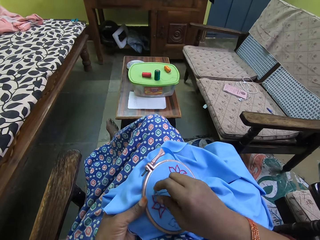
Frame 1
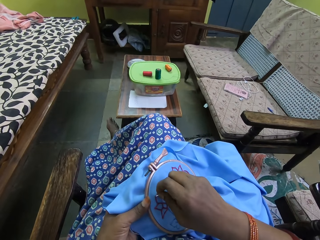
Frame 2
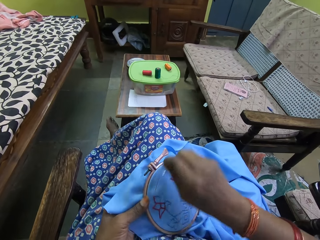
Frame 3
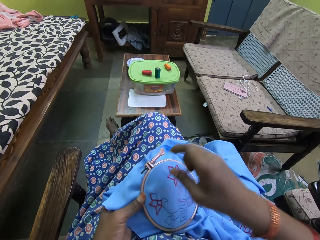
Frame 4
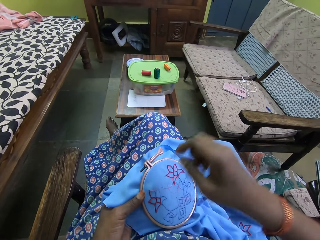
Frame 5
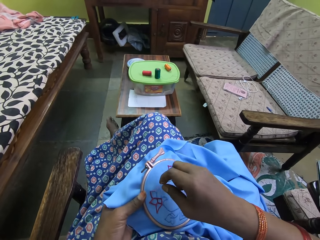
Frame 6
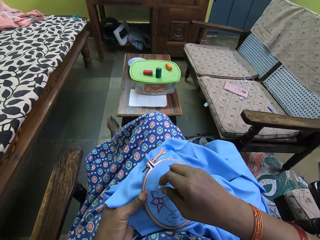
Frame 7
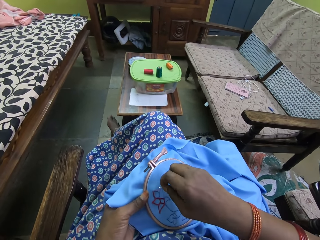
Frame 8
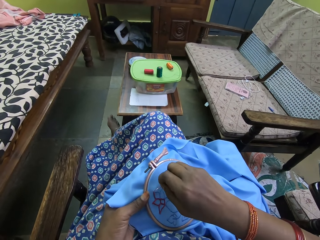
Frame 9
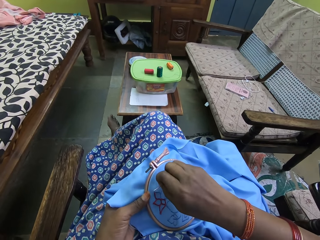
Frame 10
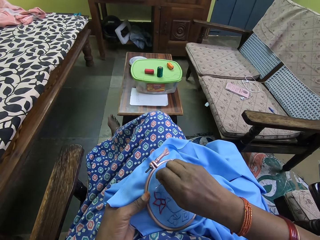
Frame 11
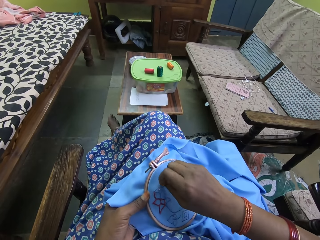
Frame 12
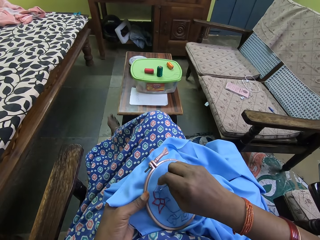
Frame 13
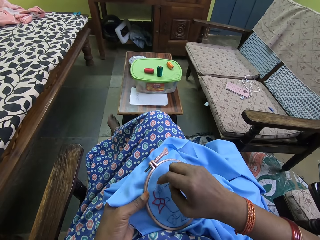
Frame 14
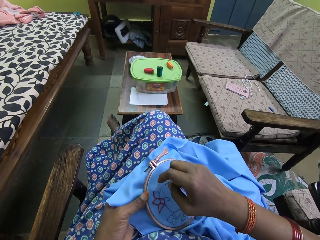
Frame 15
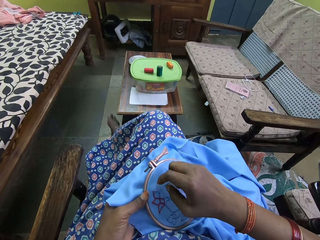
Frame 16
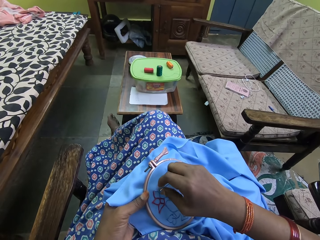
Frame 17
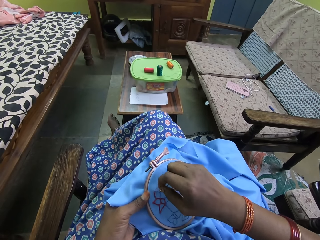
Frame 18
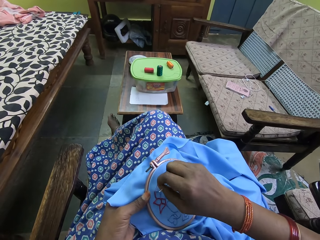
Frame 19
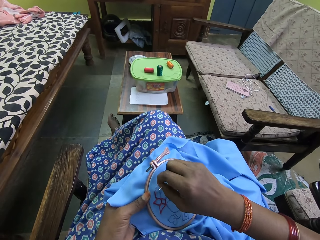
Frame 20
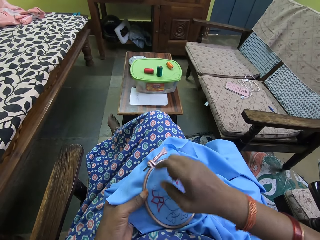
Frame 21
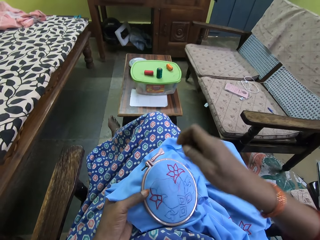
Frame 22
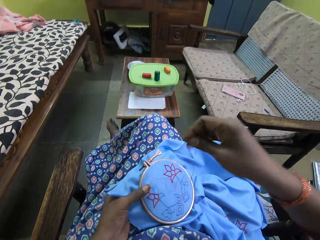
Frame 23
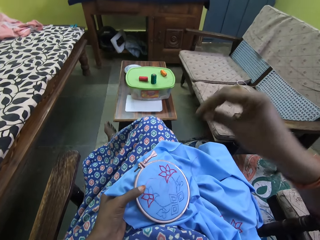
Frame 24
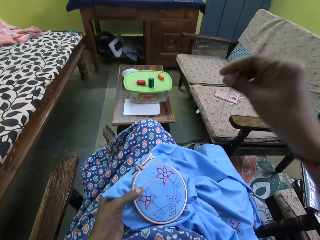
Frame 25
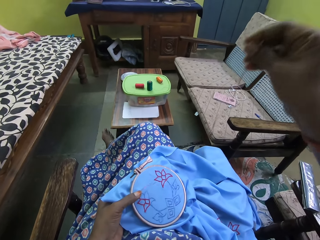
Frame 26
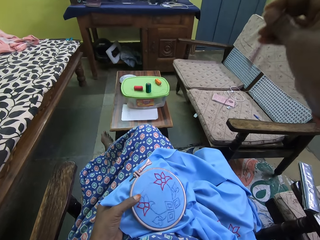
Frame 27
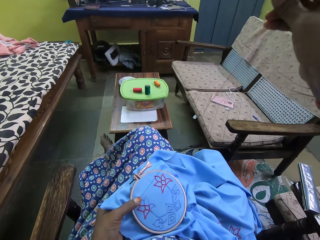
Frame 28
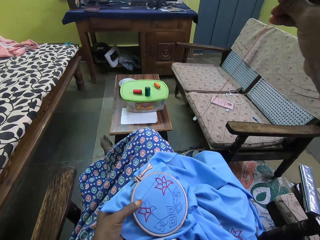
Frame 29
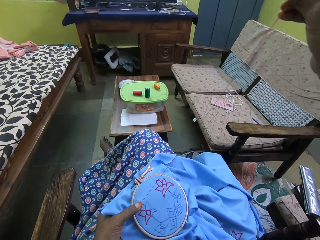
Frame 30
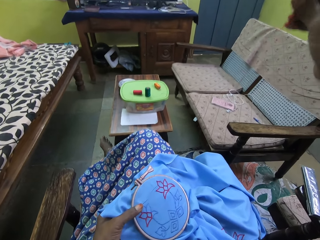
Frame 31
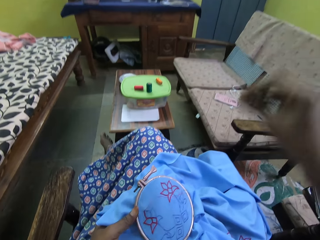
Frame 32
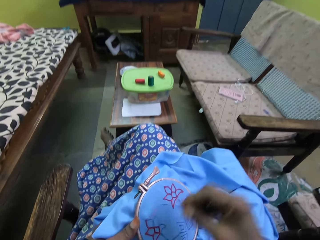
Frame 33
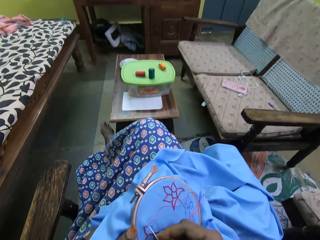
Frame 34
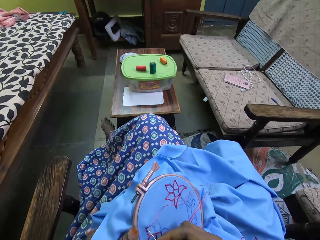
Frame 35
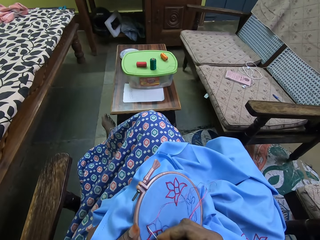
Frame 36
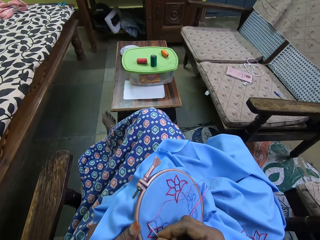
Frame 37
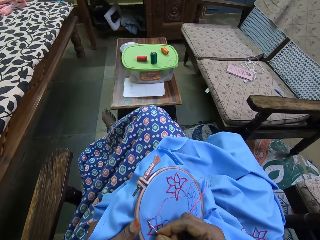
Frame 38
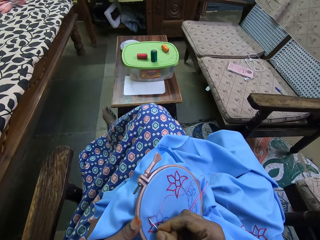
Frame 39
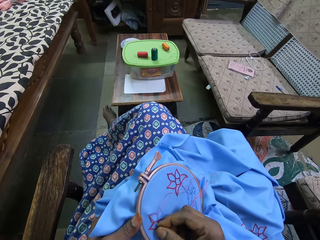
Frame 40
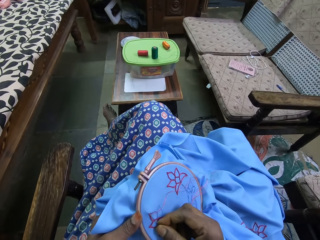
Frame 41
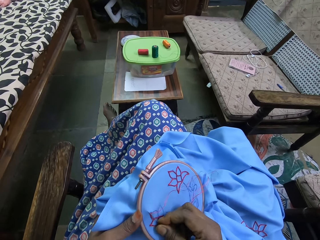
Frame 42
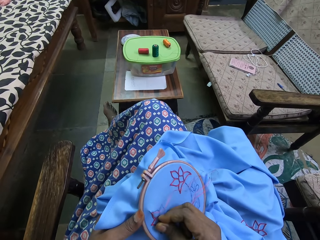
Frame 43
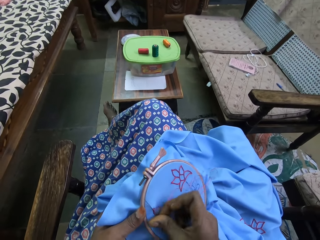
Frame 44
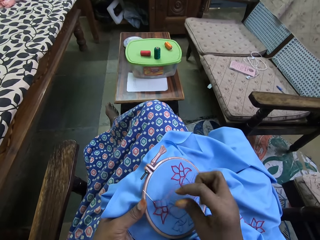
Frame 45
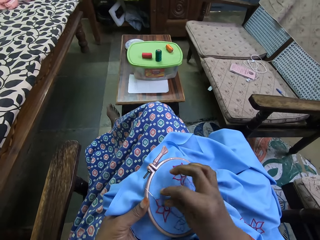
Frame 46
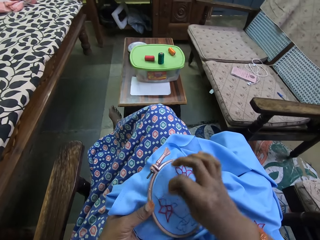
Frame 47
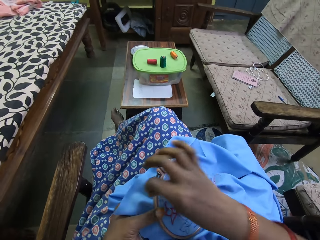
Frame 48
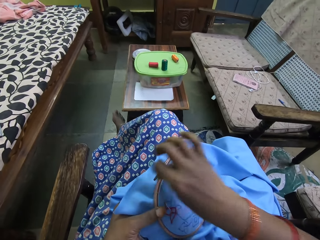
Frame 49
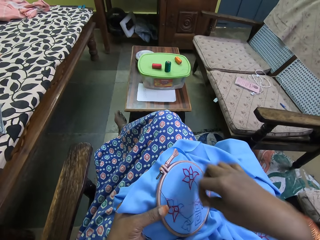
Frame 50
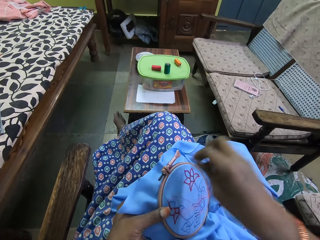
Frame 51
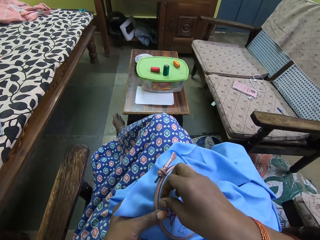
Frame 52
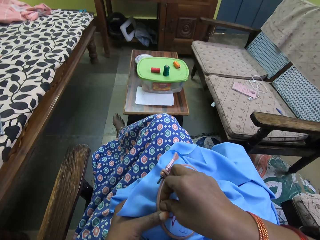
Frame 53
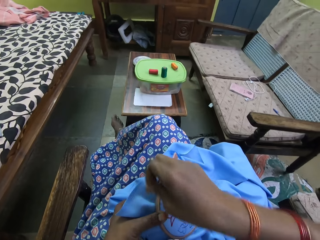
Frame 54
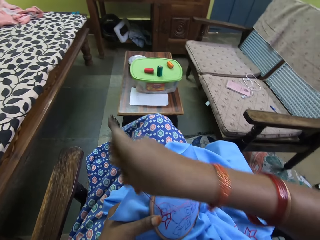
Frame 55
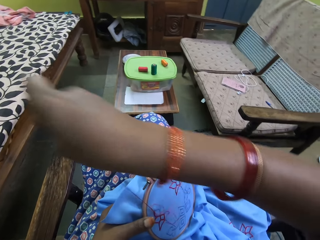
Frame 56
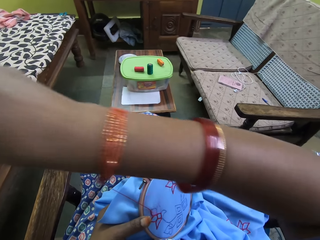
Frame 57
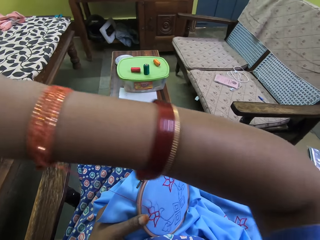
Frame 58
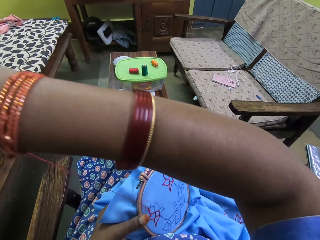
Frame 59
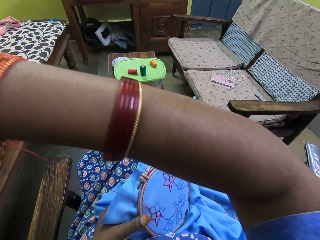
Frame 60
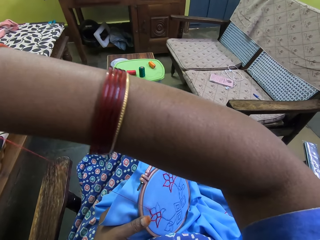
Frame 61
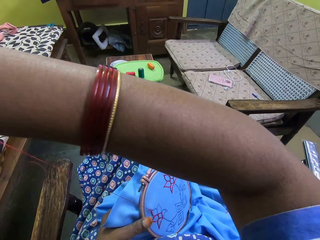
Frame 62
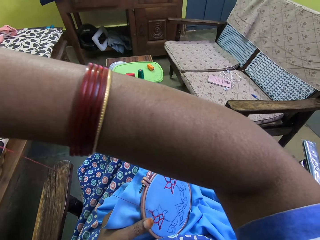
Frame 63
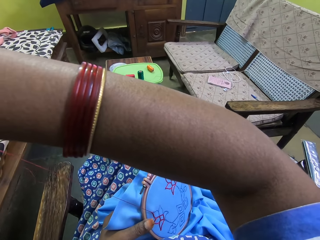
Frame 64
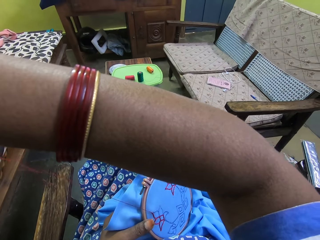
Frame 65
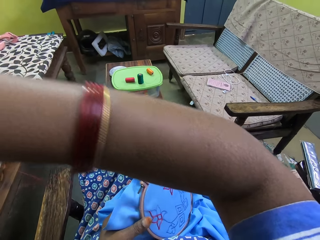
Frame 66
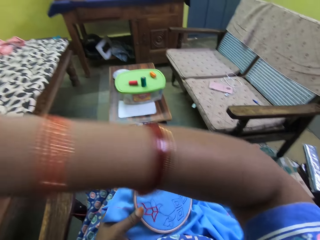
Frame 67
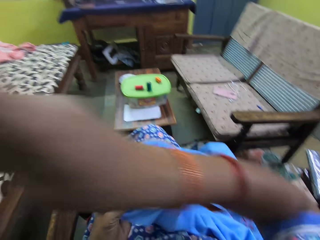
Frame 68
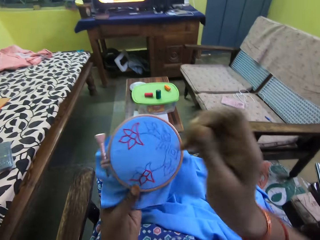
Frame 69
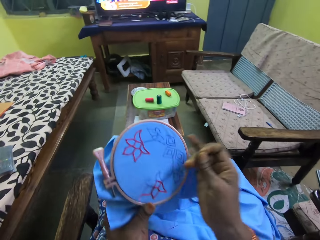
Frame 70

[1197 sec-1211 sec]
The camera wearer pulls the knitting thread on top of the clothing. He inserts the needle in the clothing in his hand. He puts the thread over the needle on the clothing. He pulls the knitting thread on top of the clothing.

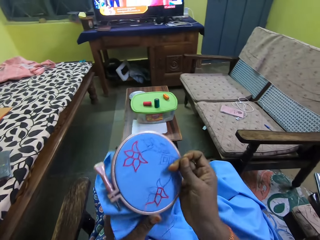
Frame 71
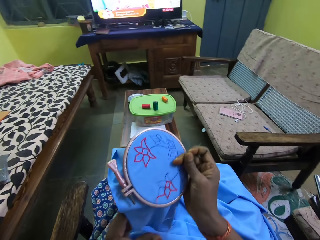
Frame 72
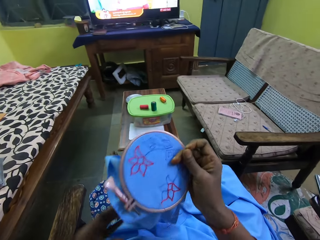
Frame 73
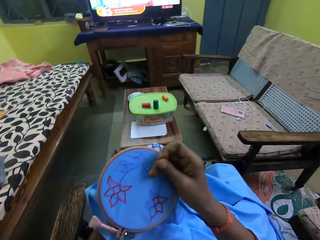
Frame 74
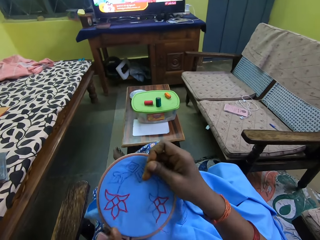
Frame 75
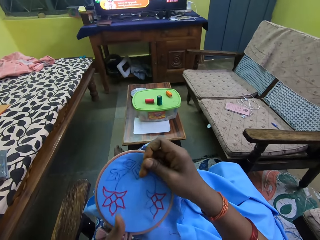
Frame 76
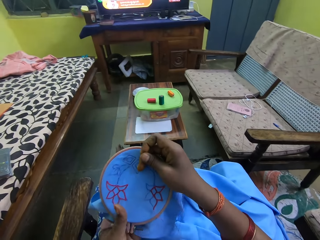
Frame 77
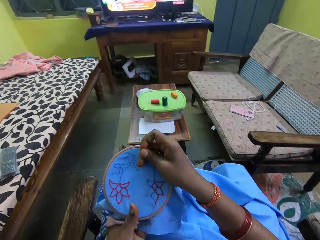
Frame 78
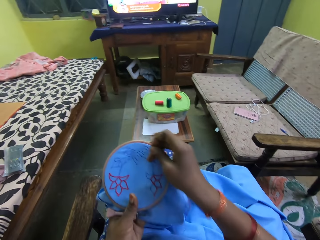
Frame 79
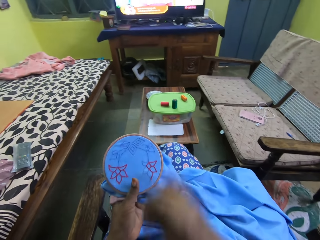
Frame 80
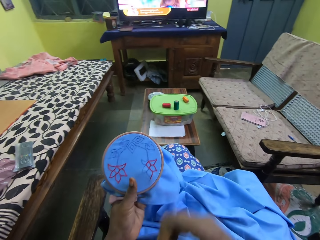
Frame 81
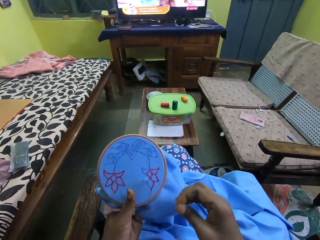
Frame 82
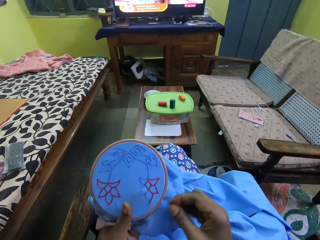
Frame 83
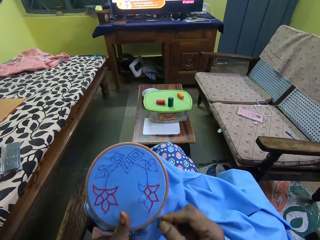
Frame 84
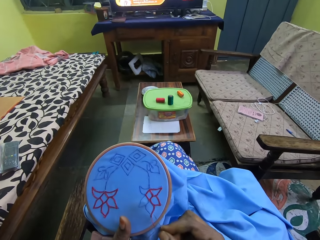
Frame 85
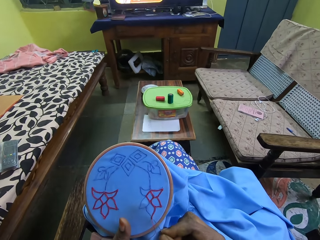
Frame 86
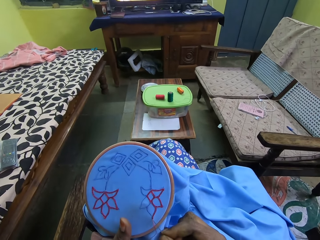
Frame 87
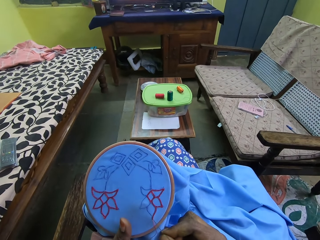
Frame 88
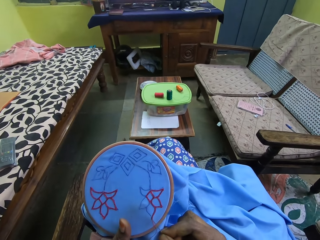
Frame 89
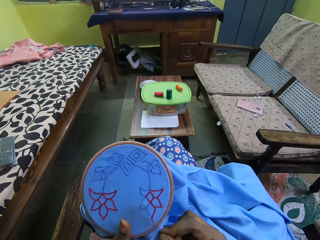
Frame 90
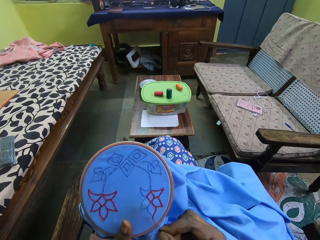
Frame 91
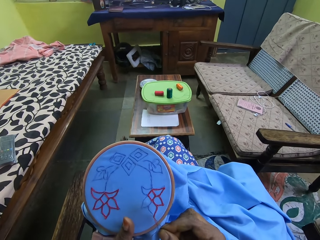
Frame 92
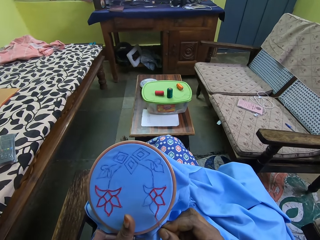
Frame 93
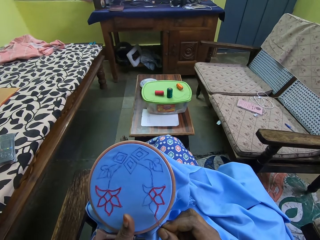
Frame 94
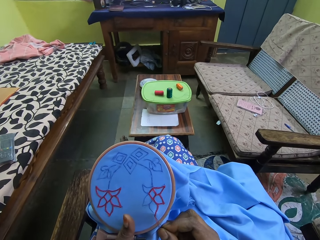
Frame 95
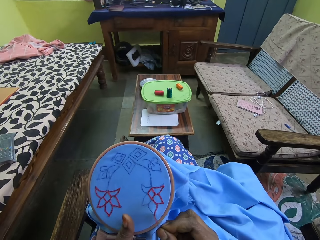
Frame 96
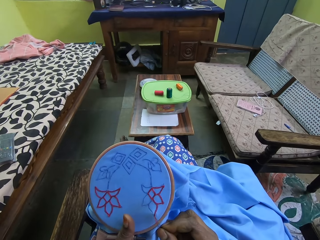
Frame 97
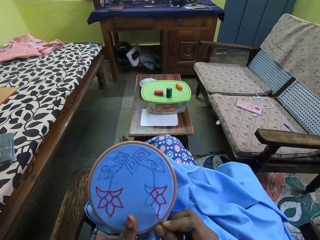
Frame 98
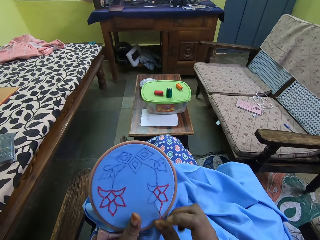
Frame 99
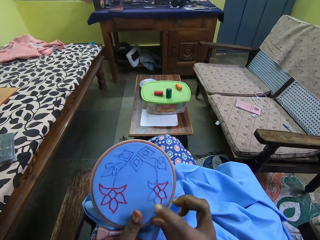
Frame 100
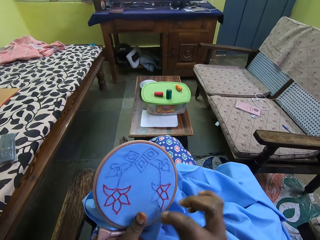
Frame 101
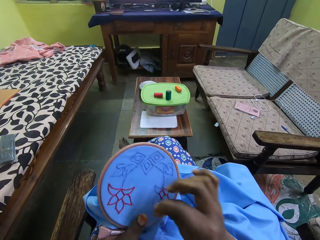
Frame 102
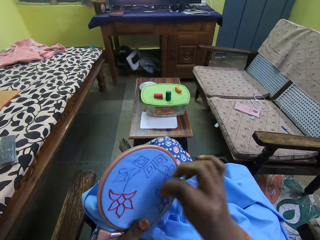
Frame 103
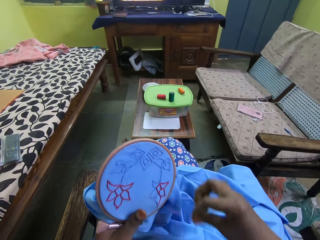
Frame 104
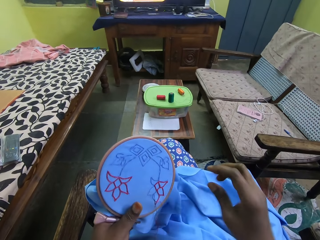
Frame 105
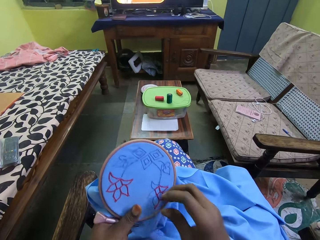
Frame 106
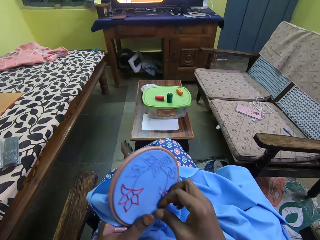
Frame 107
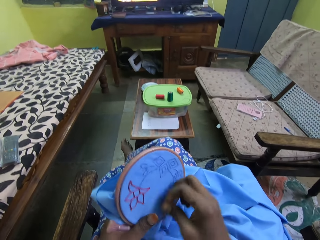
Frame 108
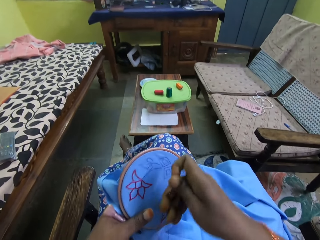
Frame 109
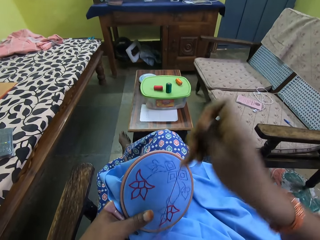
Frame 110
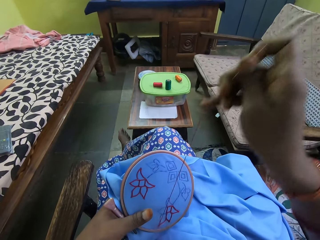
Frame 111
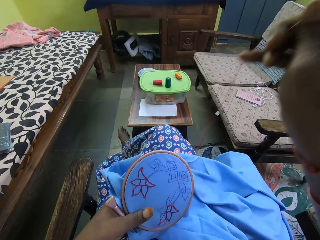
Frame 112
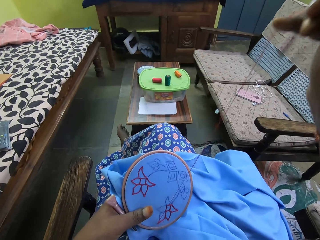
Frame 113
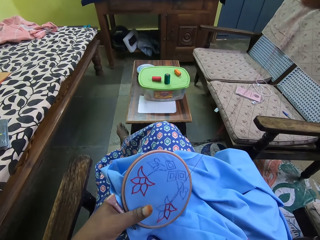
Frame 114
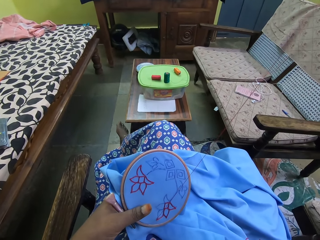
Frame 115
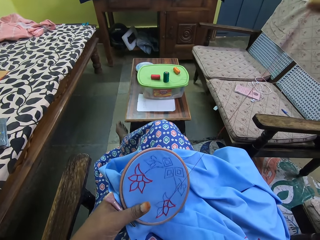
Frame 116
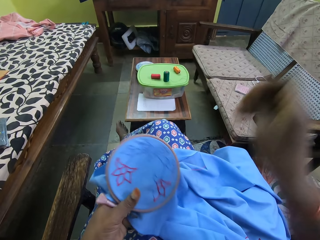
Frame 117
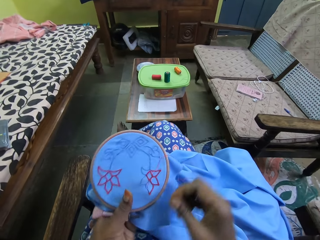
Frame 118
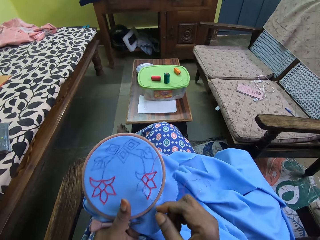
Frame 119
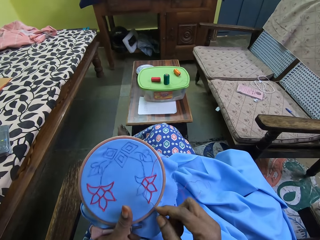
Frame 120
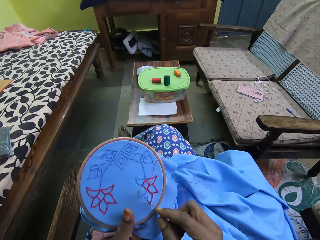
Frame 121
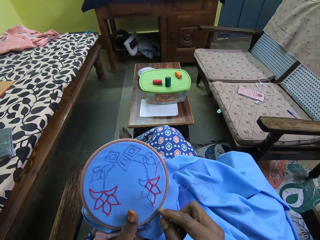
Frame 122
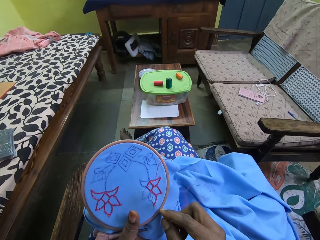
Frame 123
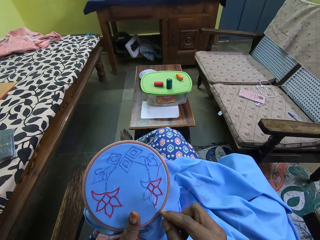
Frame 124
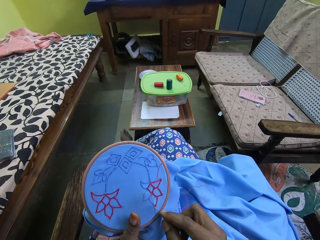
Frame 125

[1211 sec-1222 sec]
The camera wearer inserts the needle in the clothing in his hand. He puts the thread over the needle on the clothing. He pulls the knitting thread with the needle on top of the clothing.
